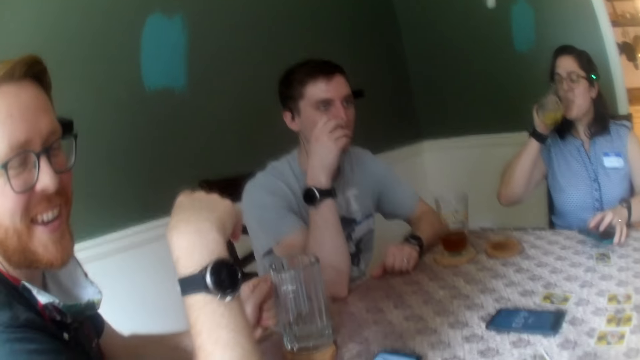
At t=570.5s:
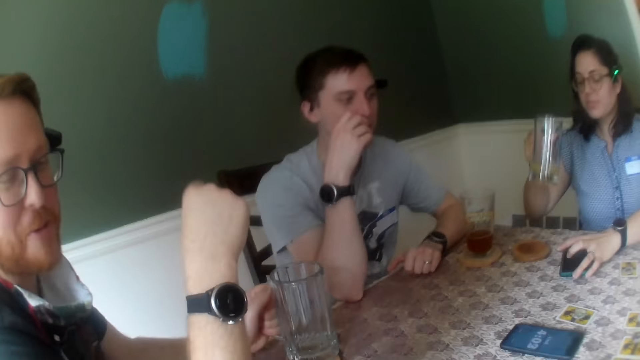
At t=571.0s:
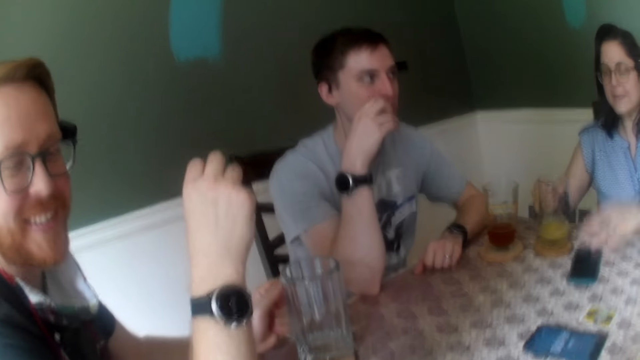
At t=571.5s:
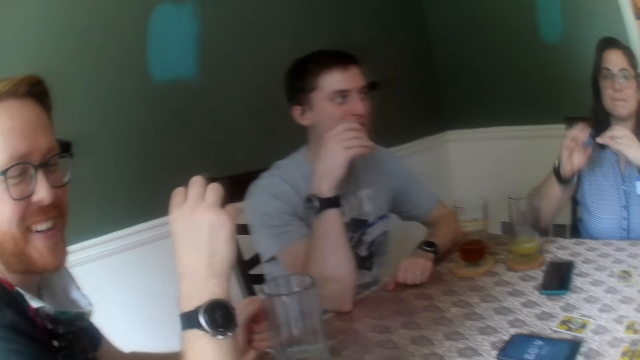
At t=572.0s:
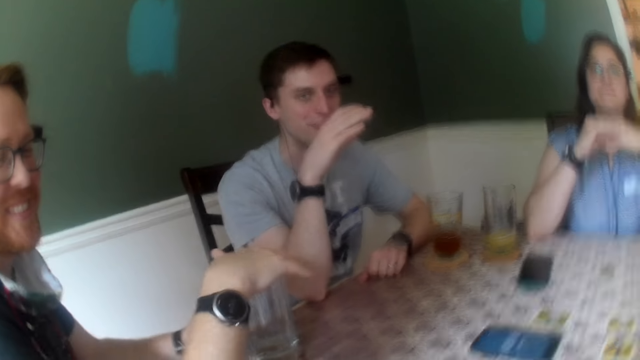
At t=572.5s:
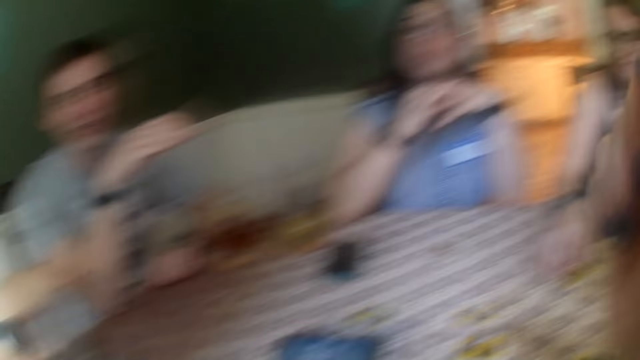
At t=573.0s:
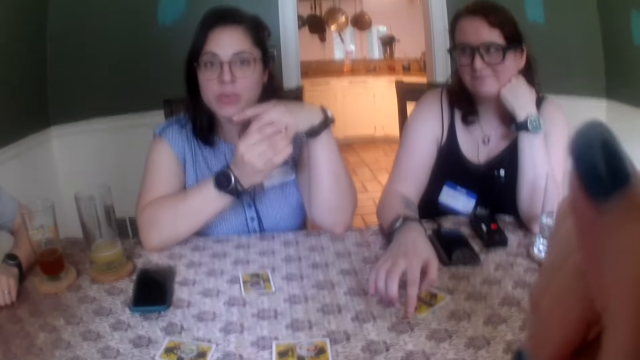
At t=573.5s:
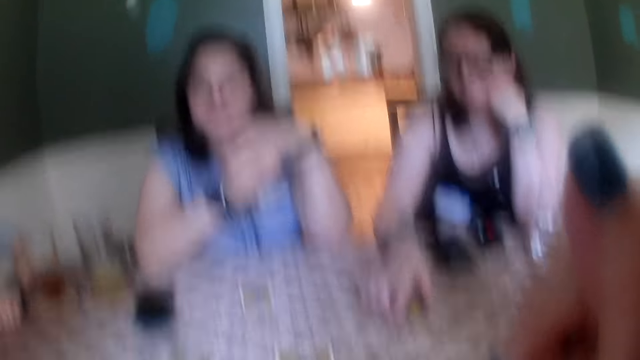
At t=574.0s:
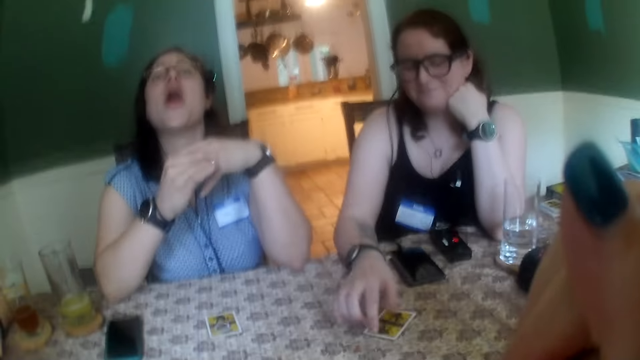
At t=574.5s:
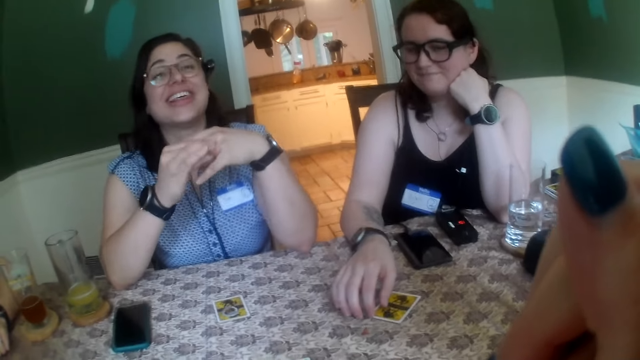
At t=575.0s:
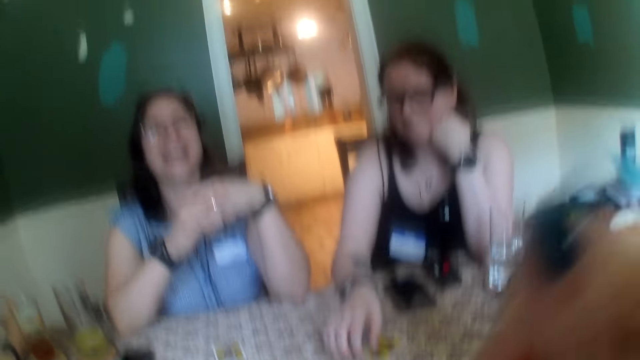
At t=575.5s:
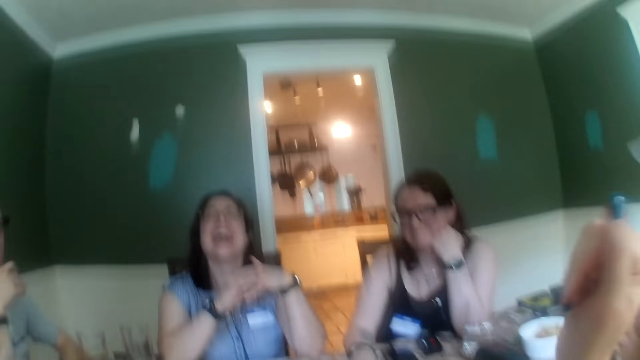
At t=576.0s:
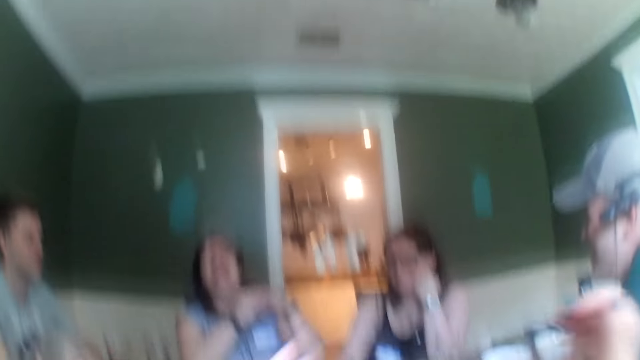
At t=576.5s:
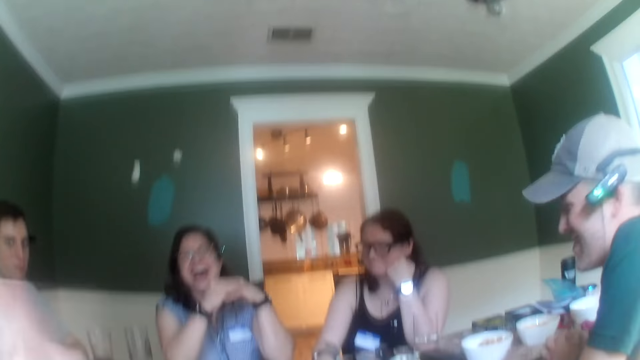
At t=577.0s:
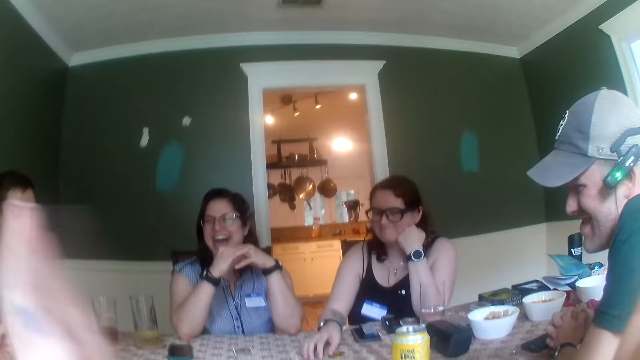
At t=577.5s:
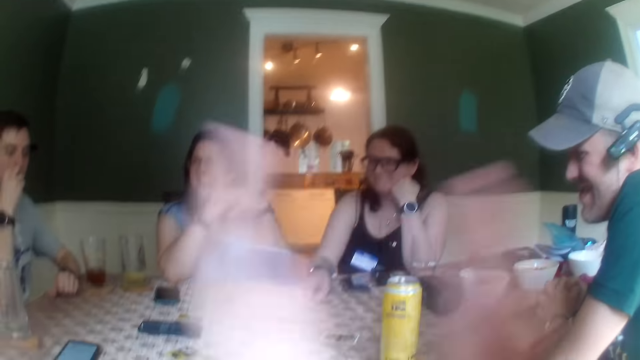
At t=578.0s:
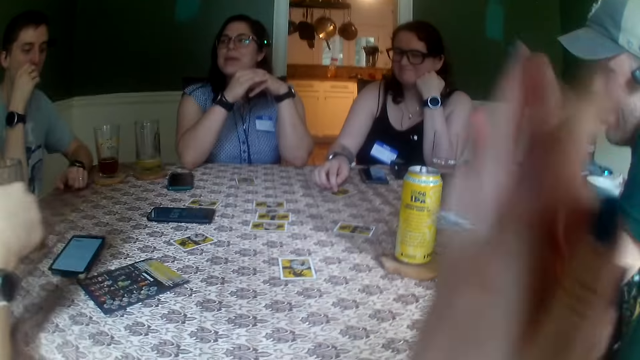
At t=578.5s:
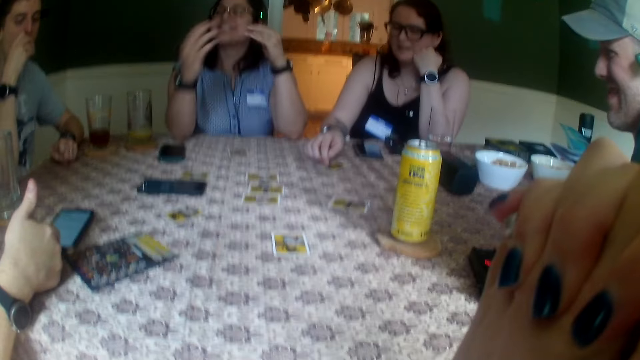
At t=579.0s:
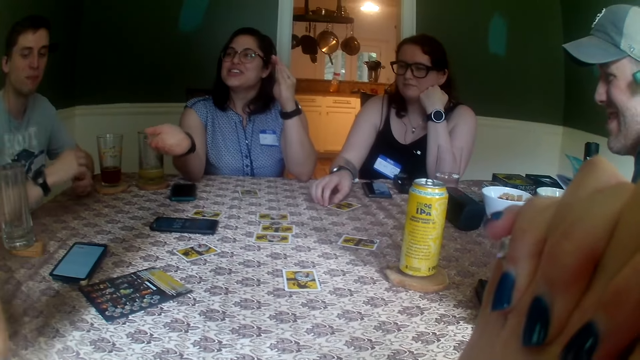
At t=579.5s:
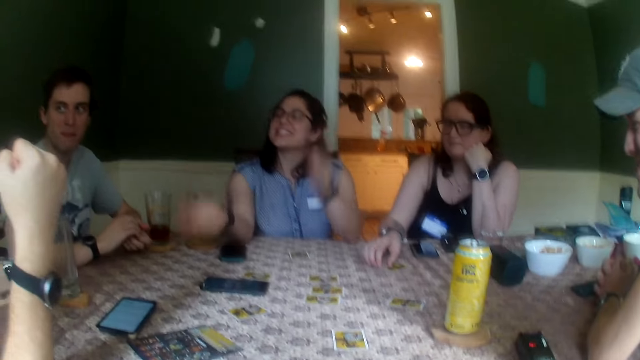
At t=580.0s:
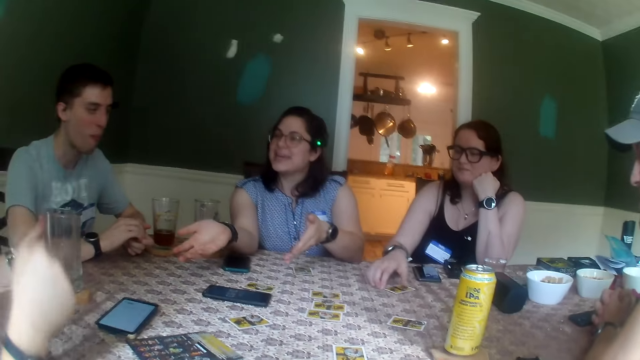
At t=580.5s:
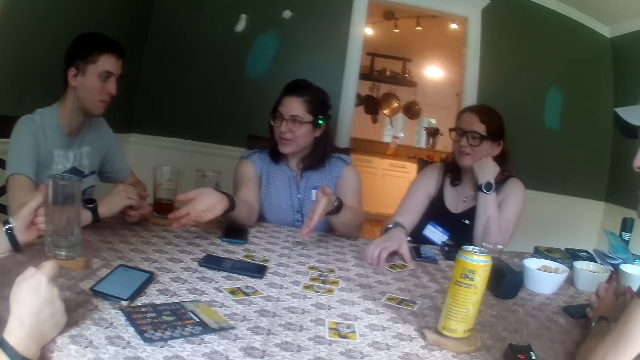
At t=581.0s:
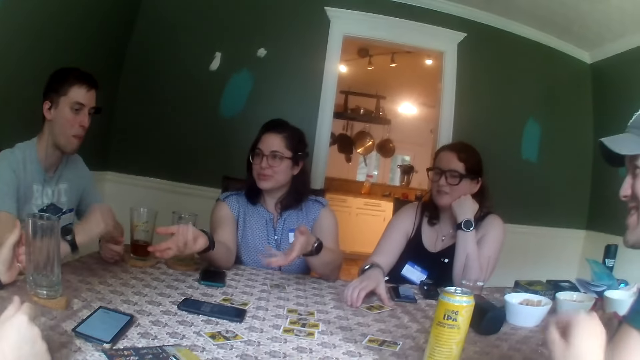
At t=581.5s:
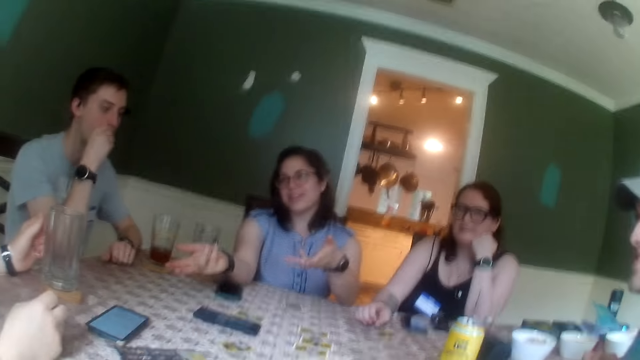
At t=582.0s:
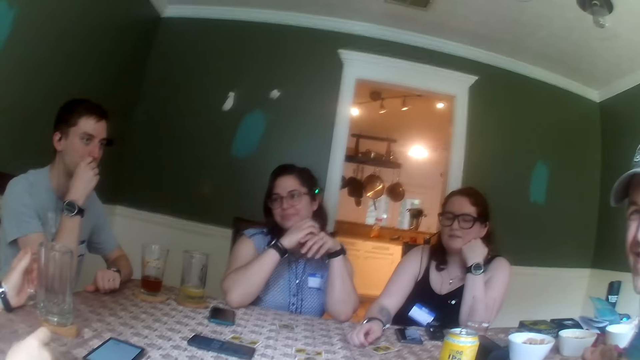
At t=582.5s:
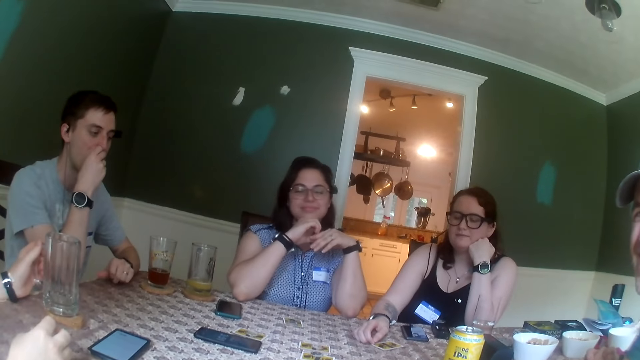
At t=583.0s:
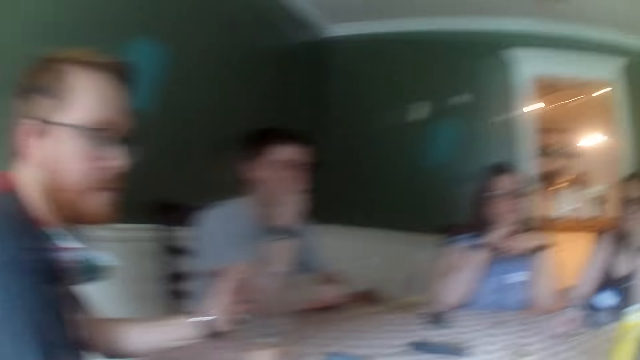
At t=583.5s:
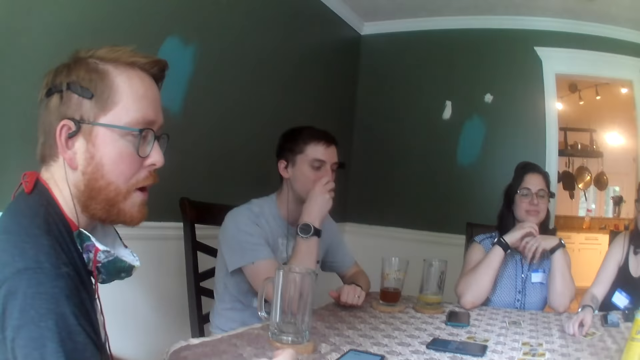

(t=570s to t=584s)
A man speaks. The woman drops the phone in her left hand on the table and drops the glass of juice in her right hand on the coaster on the table. The woman laughs. Another man stares. The camera wearer claps the hands. The woman moves the hands. A third man holds the mouth.

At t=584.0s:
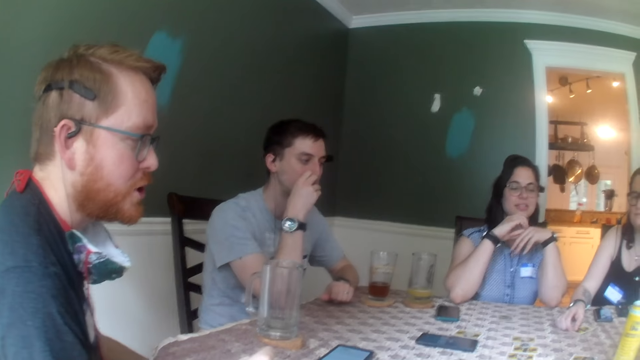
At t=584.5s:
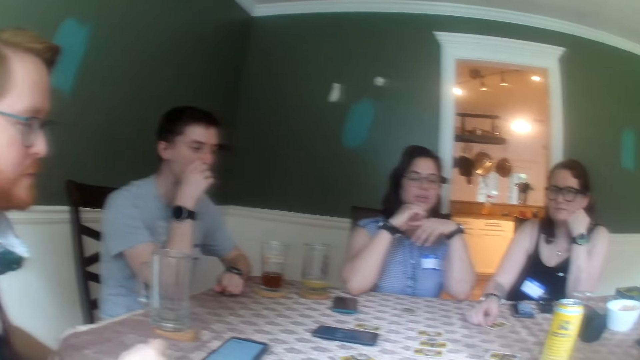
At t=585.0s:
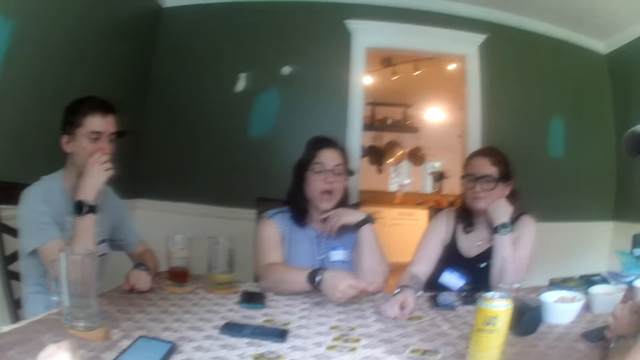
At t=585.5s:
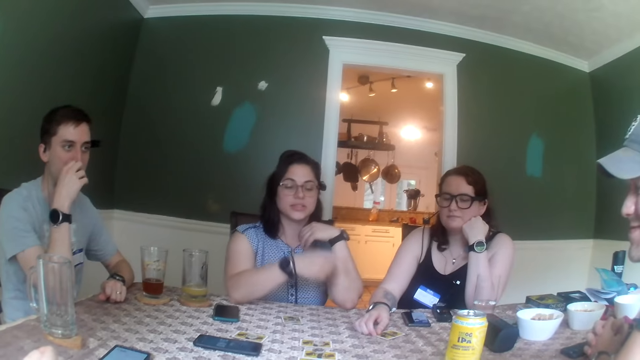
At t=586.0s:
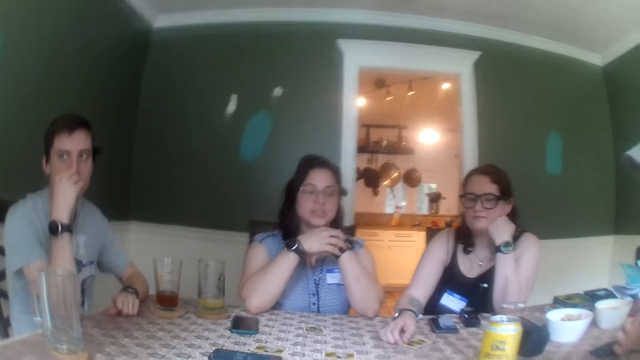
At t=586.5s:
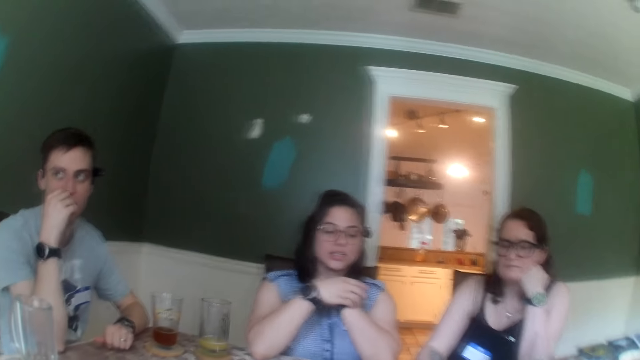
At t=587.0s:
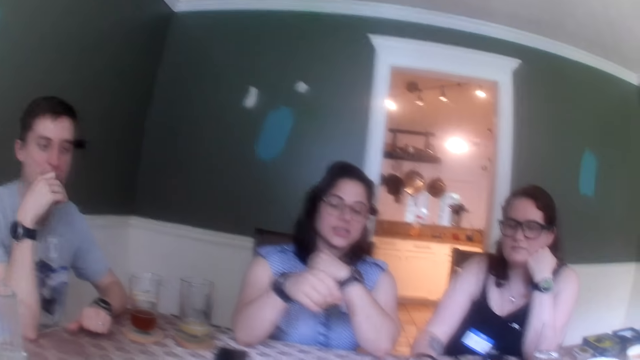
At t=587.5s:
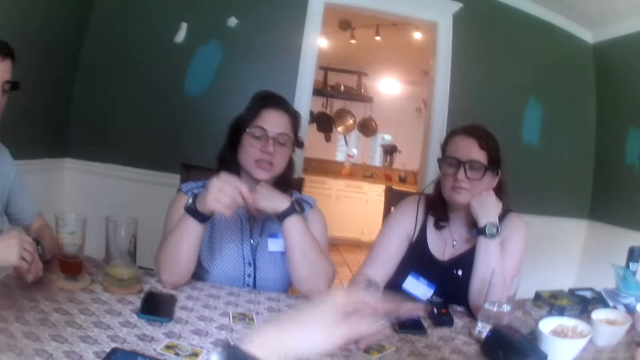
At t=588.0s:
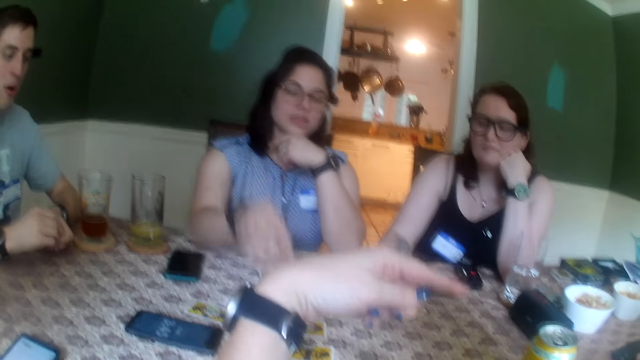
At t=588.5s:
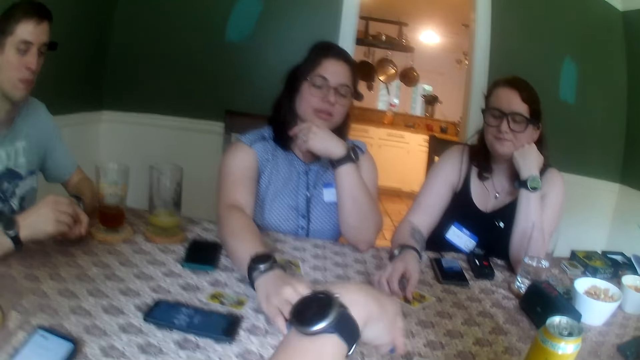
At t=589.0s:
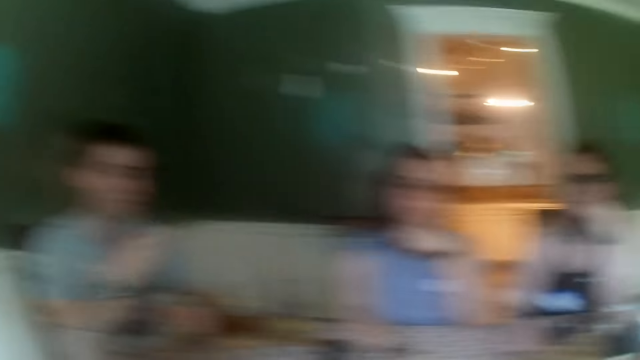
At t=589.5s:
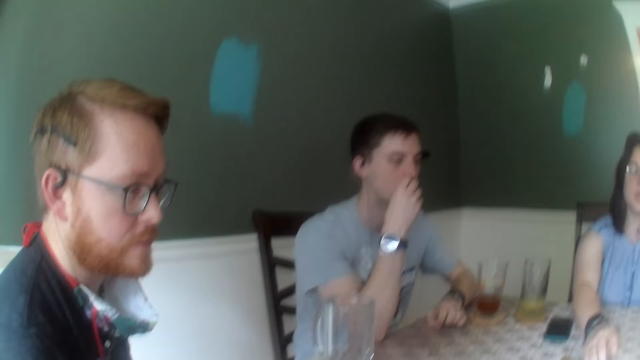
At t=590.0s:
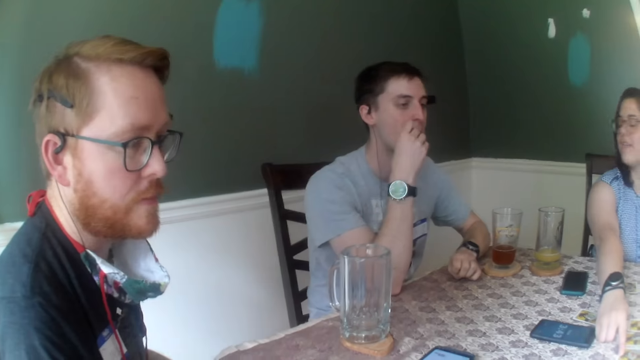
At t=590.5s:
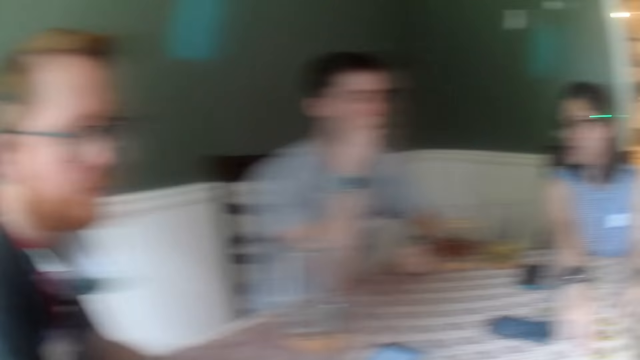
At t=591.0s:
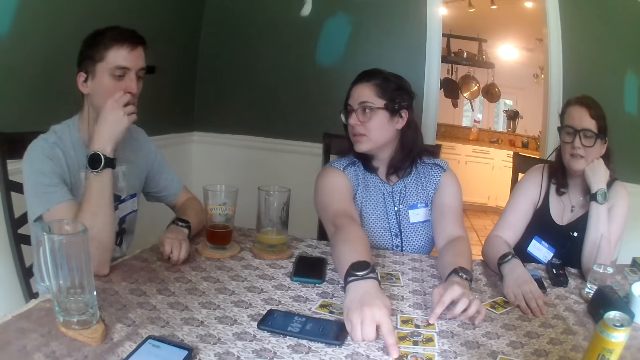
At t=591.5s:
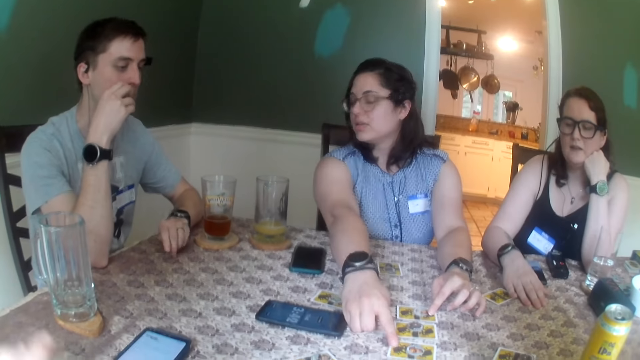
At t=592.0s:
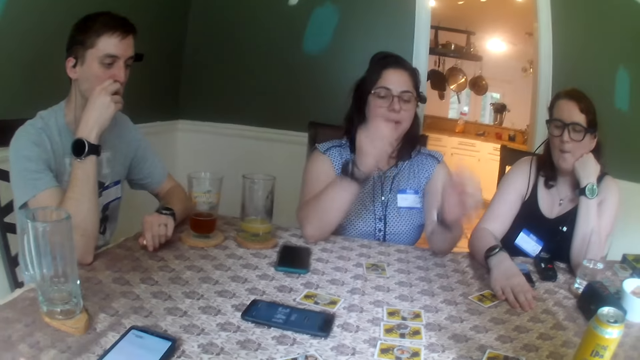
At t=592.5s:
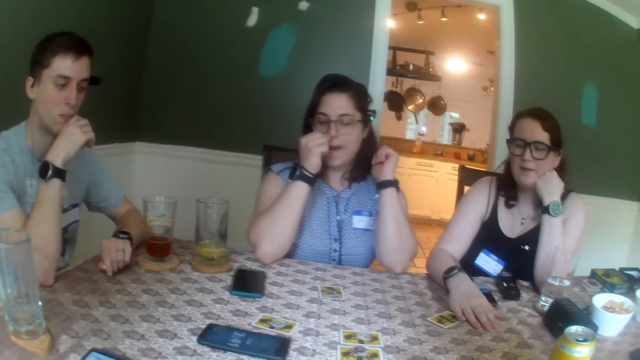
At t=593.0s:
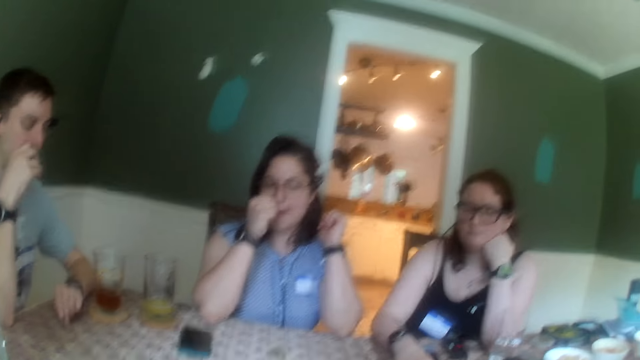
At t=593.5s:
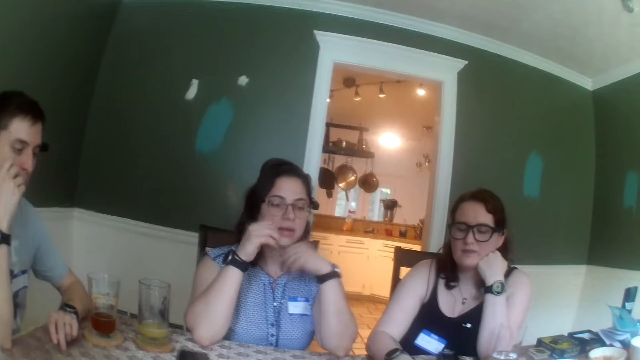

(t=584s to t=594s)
A man speaks. A woman points and holds hands. The camera wearer points at another man with her left hand. The woman points at a card on the table with her right hand. The first man stares. A third man holds the mouth. The woman rubs her nose with her right hand and lifts the hands.
